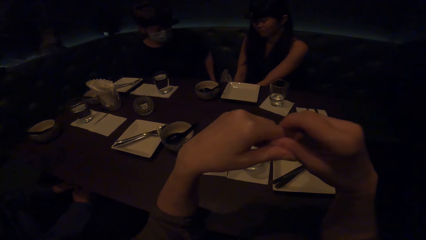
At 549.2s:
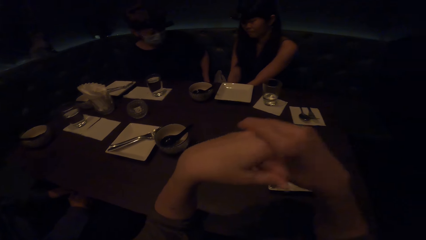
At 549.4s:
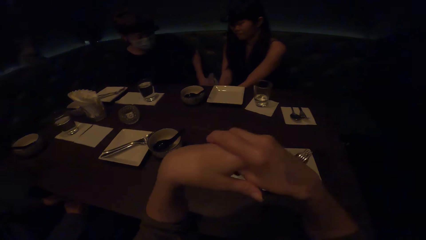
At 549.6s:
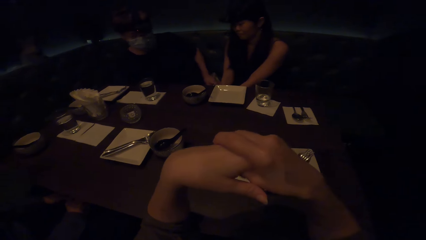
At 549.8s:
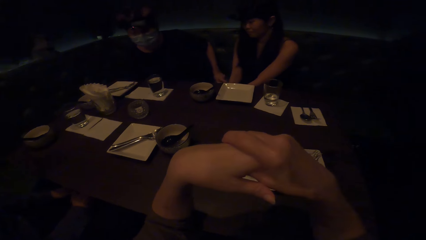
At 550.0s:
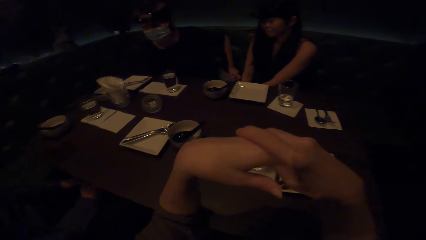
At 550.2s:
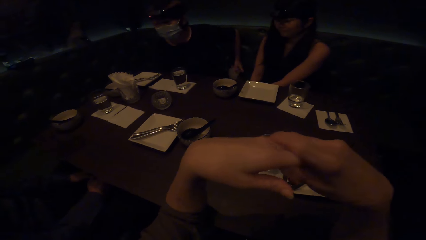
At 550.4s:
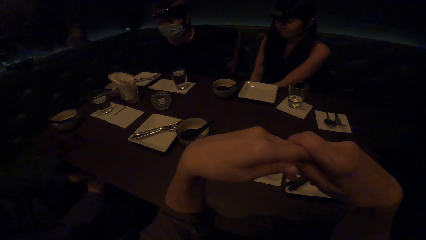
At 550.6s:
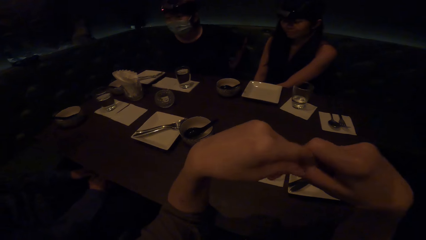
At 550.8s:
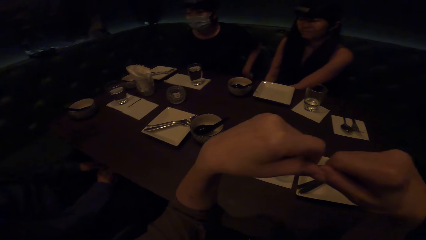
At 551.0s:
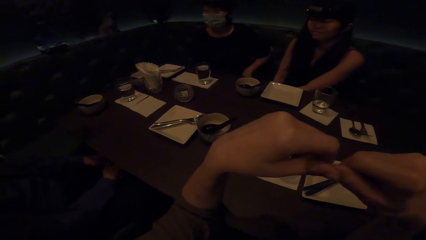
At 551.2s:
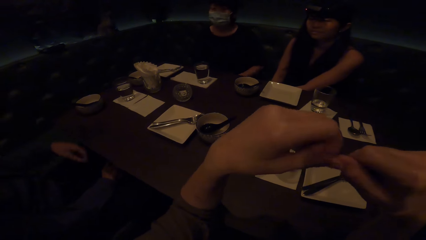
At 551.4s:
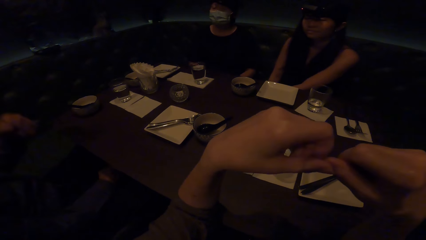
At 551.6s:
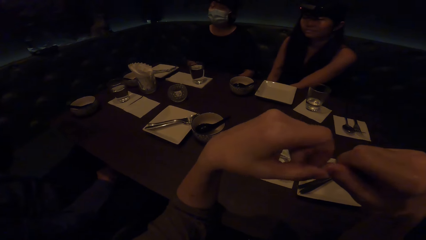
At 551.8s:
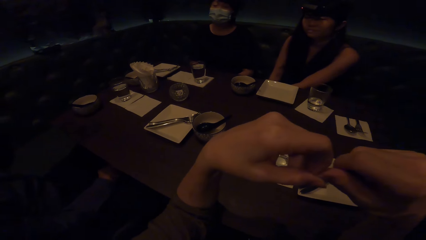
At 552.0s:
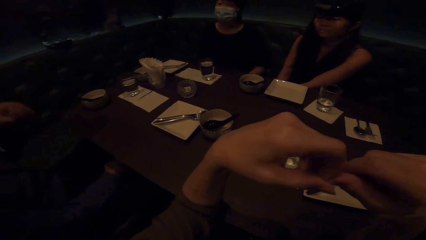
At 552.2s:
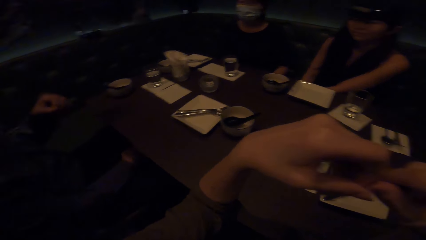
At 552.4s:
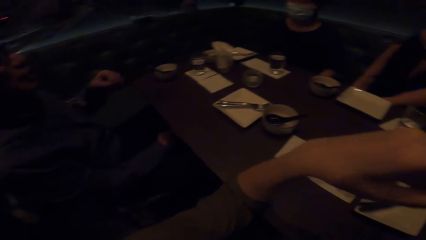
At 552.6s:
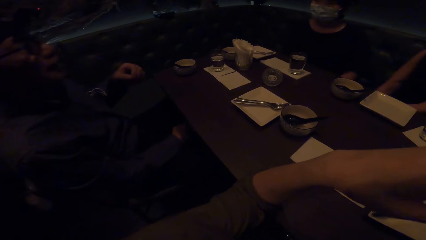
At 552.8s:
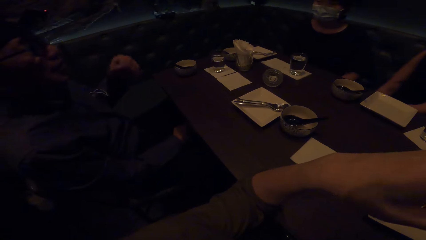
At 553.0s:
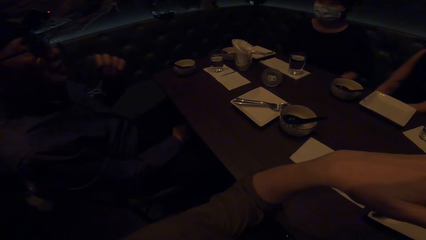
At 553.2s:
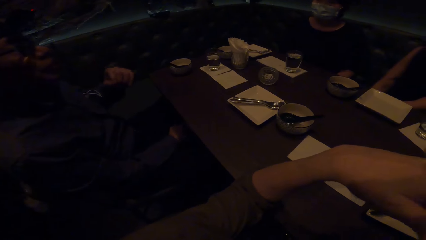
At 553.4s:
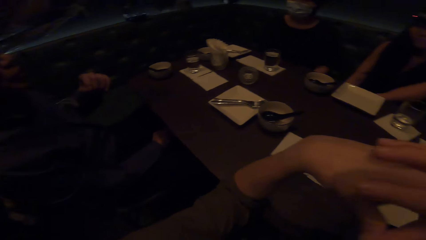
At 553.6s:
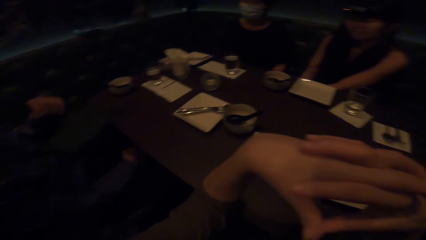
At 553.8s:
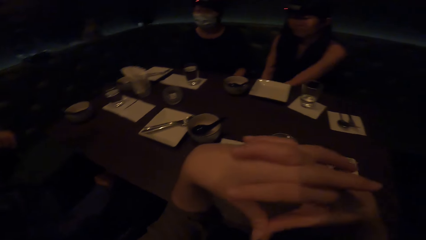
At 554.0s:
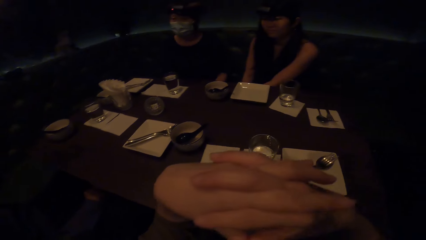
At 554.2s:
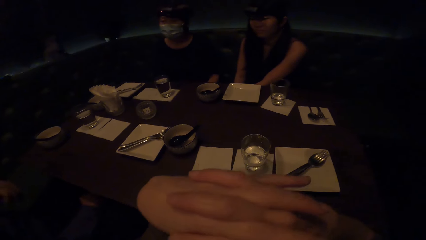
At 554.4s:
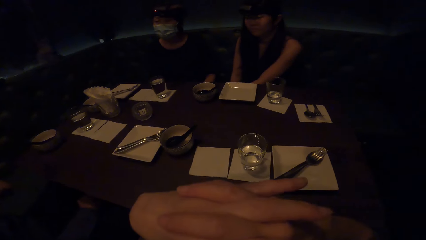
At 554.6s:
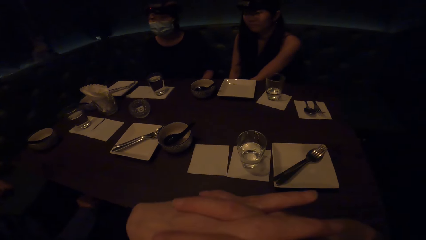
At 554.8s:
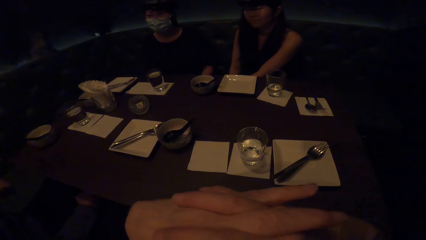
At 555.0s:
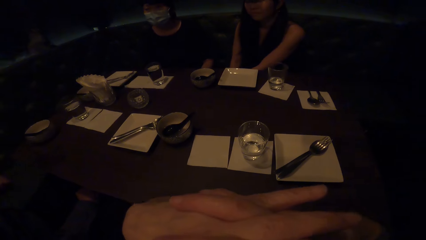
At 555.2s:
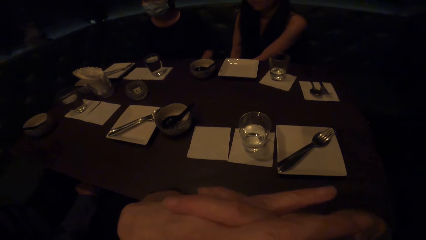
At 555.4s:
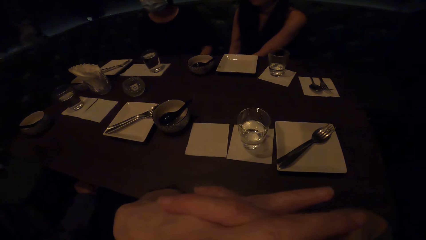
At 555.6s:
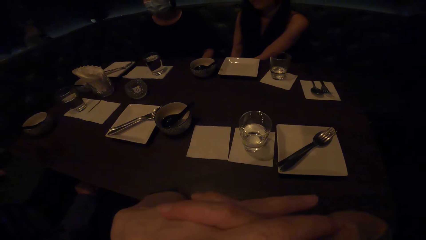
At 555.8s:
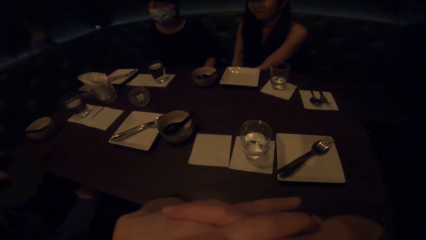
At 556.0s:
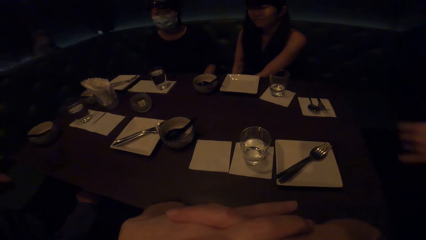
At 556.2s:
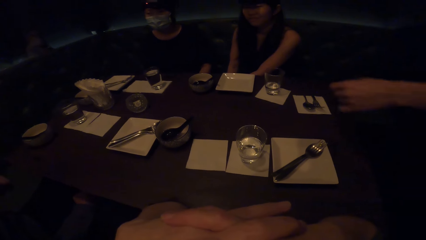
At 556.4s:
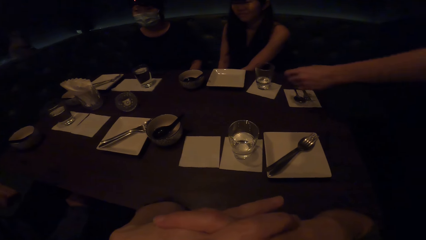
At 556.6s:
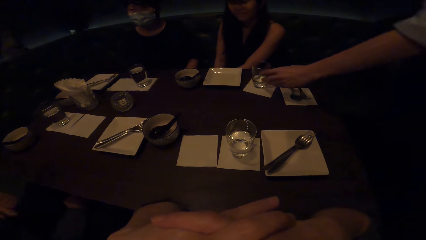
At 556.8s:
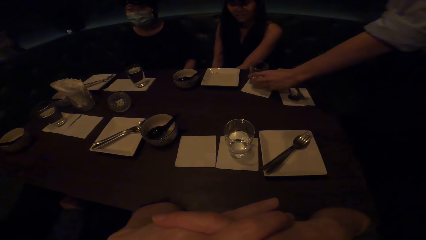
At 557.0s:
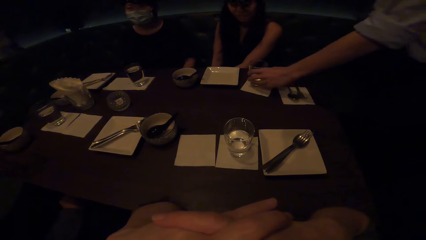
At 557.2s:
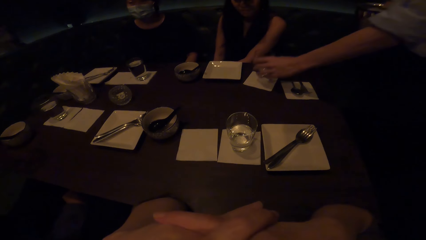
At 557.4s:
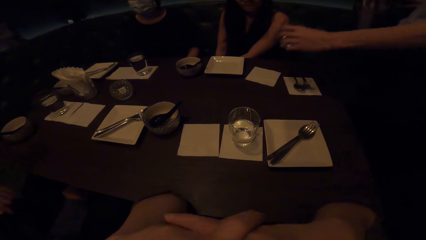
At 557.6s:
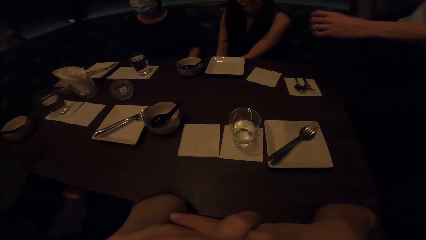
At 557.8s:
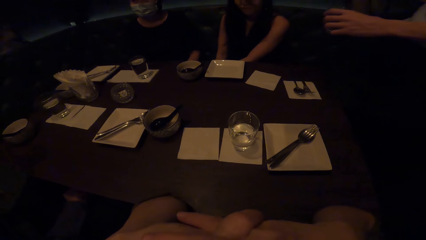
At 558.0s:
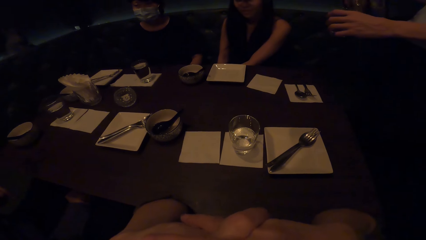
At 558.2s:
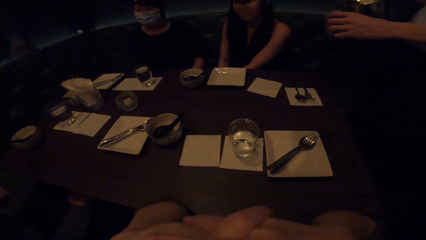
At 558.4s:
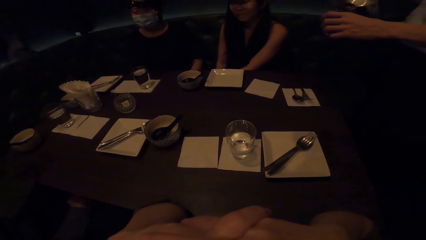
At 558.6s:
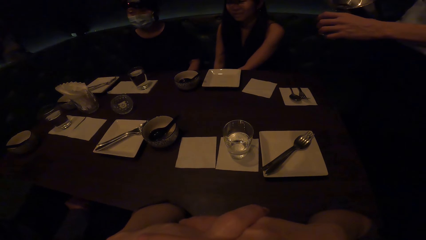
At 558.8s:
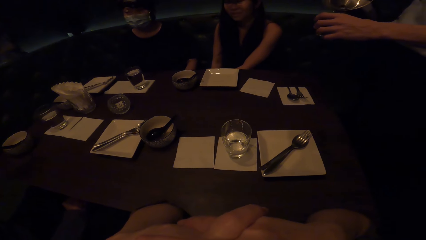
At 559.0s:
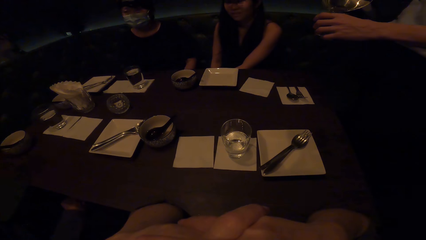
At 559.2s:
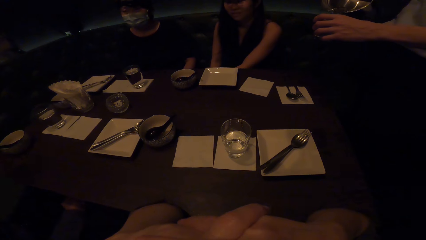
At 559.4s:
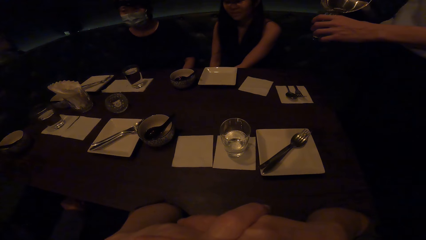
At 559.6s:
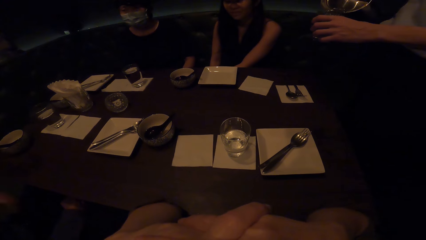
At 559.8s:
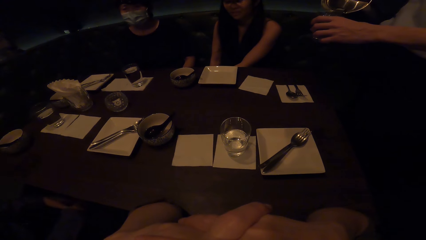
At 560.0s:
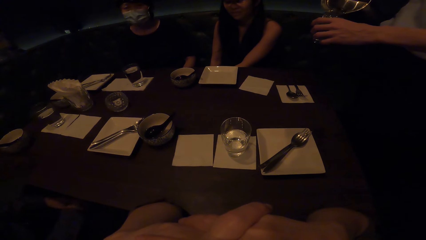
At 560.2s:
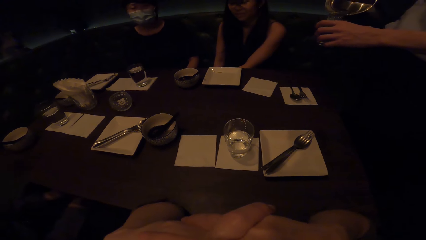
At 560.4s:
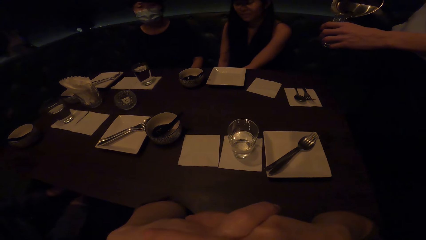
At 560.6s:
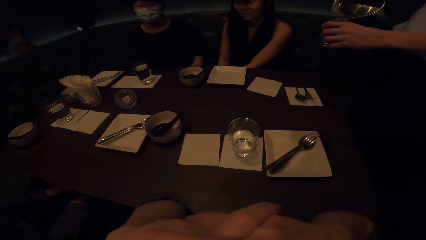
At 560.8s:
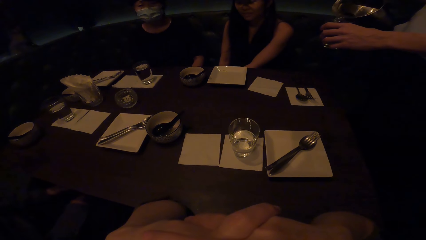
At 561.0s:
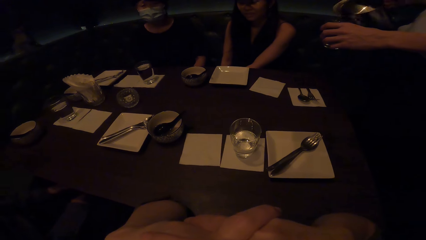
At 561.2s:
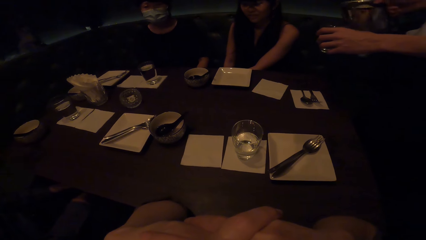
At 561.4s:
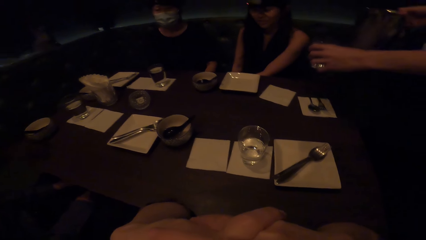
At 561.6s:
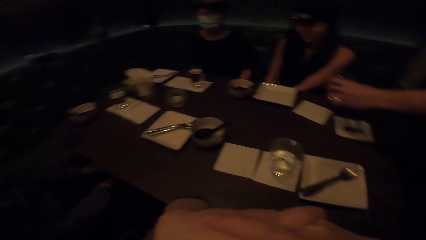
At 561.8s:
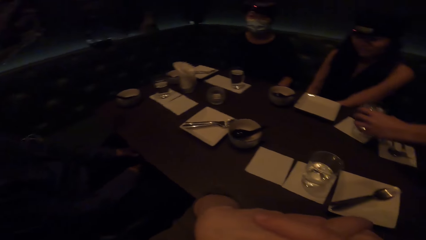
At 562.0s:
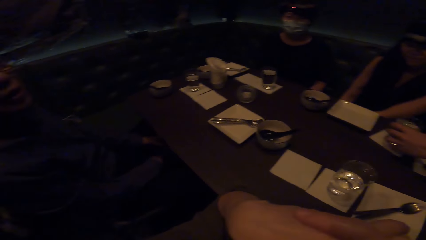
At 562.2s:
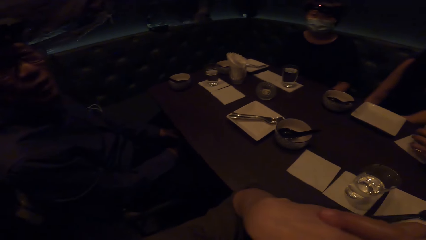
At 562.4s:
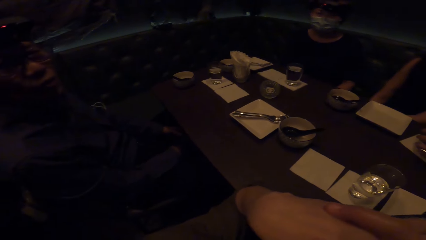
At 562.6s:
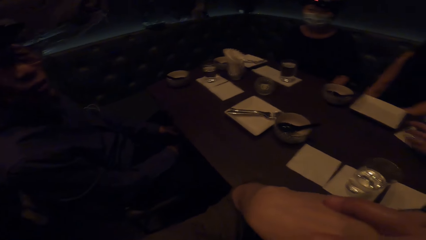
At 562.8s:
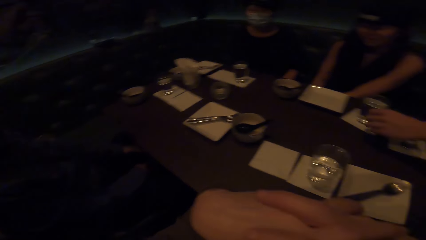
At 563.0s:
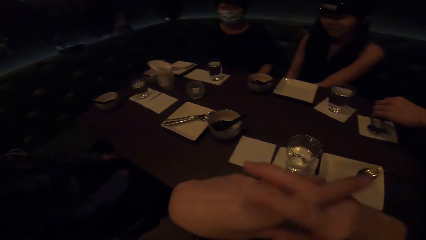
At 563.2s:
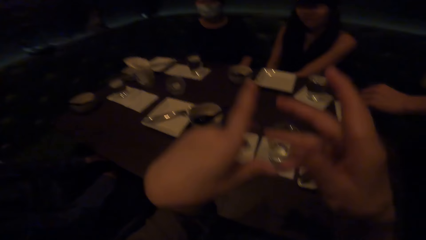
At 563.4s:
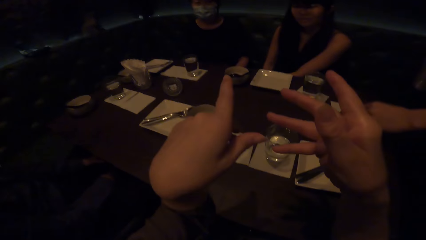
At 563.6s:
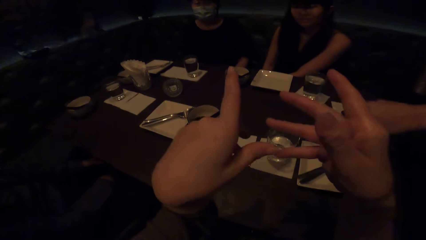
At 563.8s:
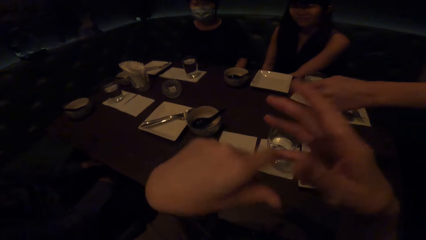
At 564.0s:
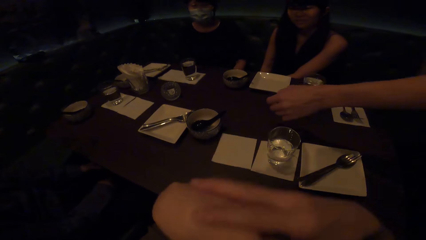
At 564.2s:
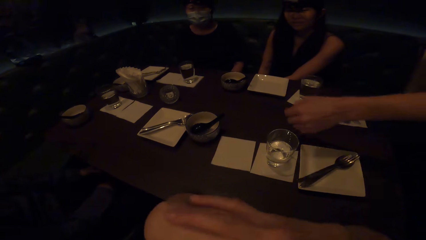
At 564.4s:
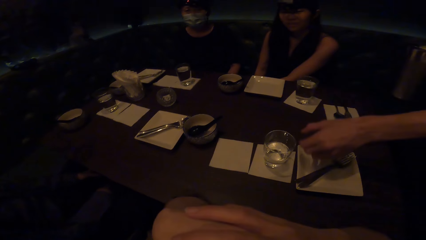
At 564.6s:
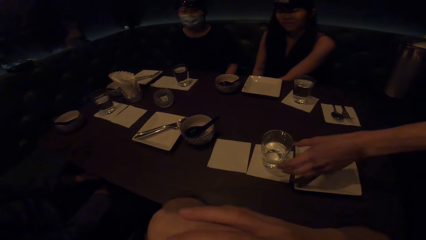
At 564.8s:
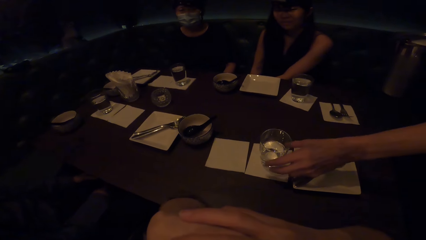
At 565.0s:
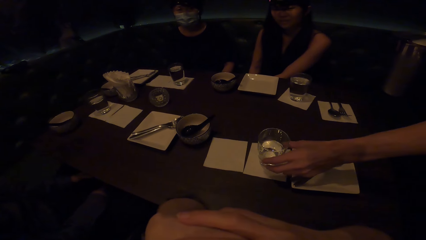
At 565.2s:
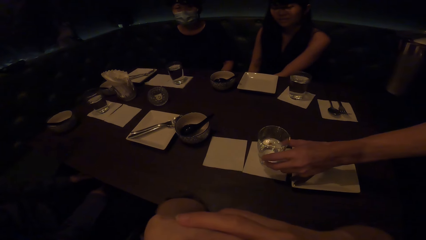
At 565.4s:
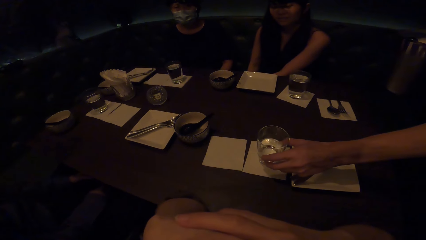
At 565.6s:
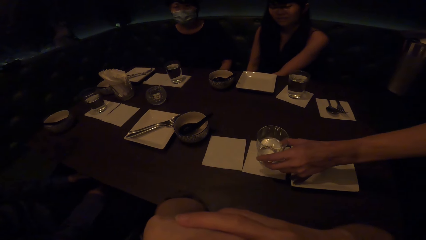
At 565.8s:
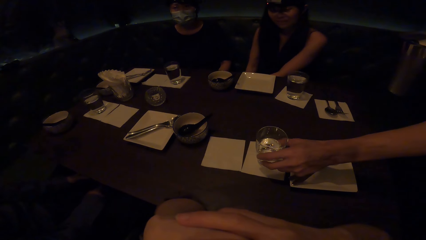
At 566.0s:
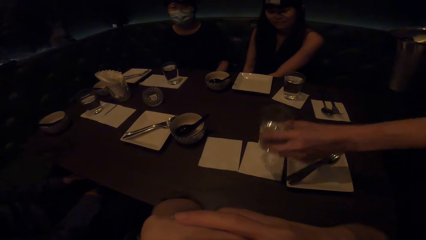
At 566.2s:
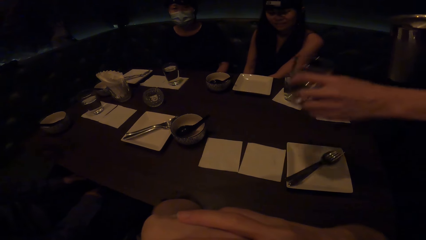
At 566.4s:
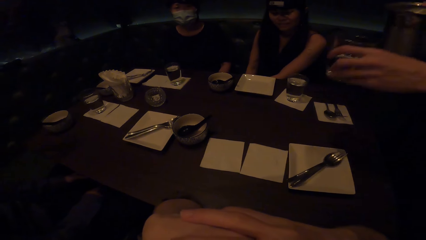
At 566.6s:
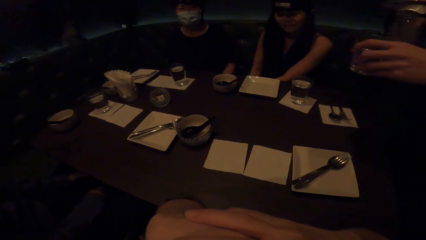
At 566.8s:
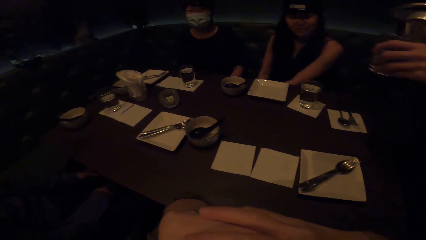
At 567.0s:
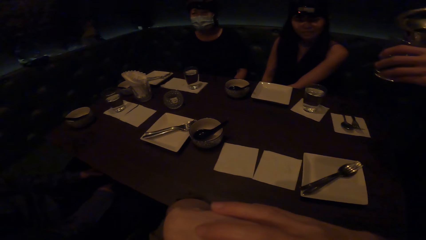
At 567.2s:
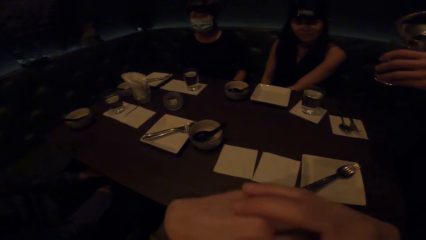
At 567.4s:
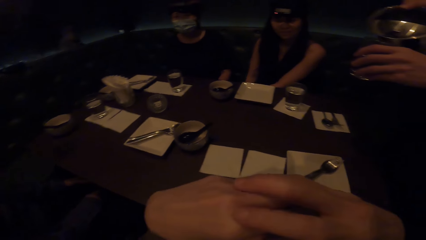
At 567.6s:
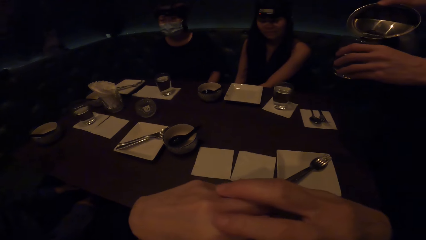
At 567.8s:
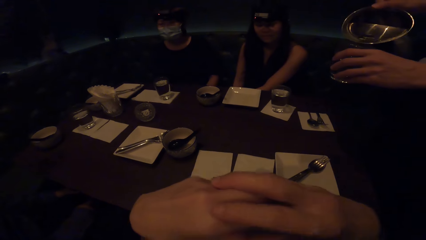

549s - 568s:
A man interacts with a woman. The man interacts with friends in gestures. A person picks up a water glass and pours water in the glass. The person drops the water glass. The camera wearer looks around. They converse with another person, the man and the woman. The first person picks up the water glass and pours water in the glass.
